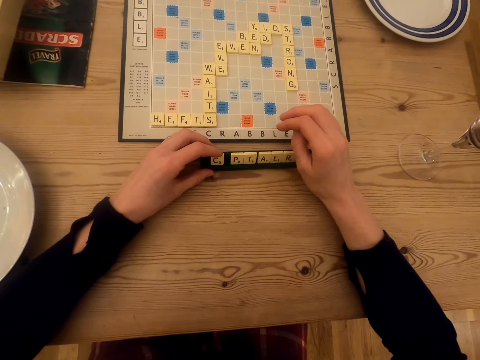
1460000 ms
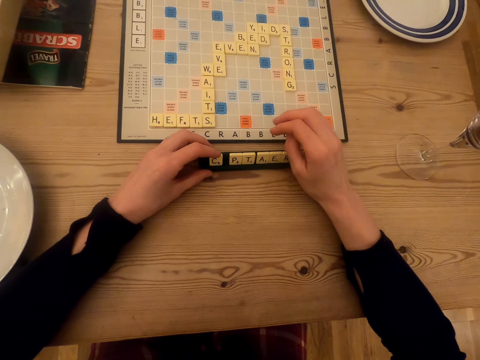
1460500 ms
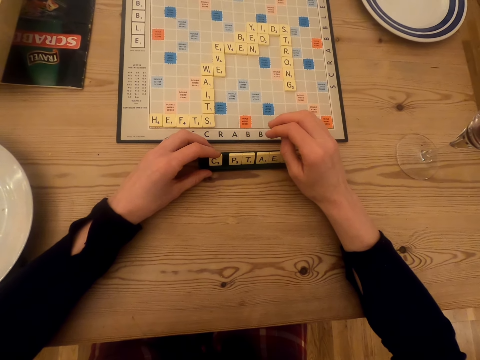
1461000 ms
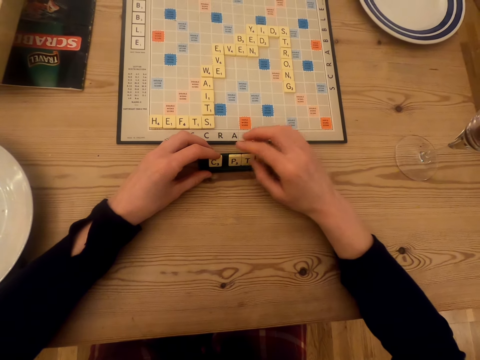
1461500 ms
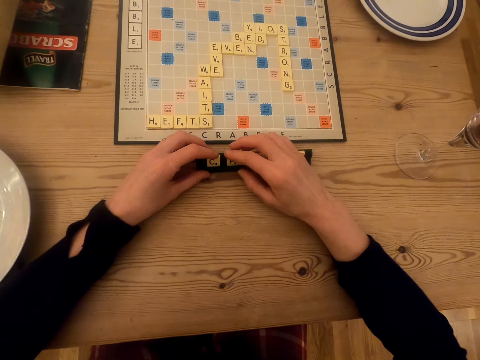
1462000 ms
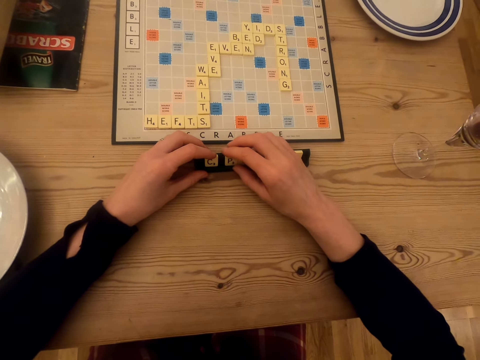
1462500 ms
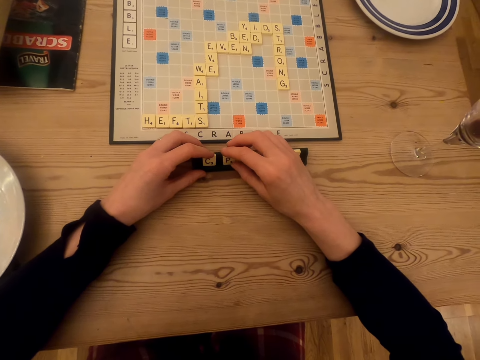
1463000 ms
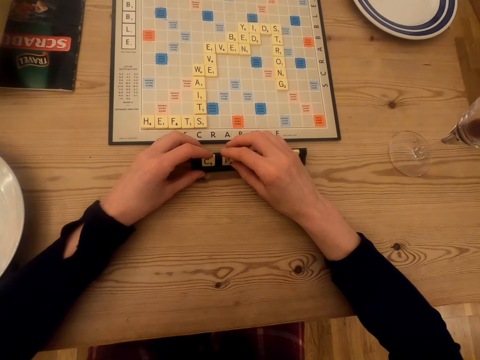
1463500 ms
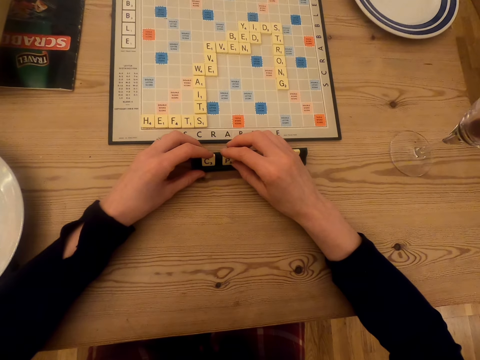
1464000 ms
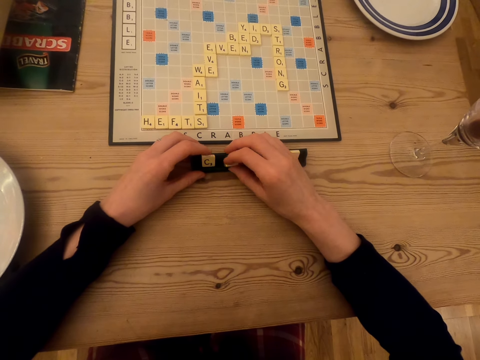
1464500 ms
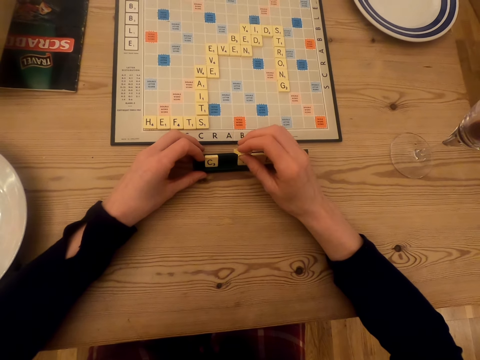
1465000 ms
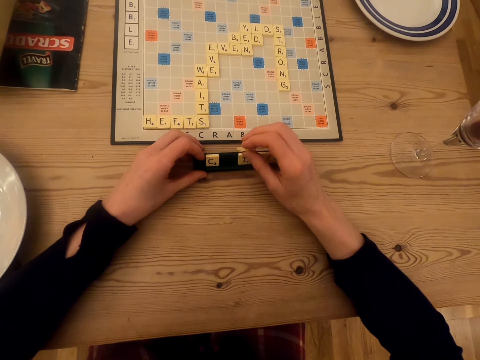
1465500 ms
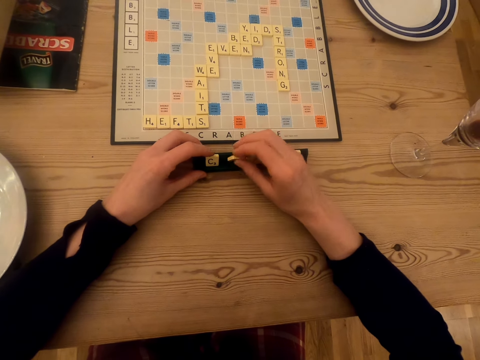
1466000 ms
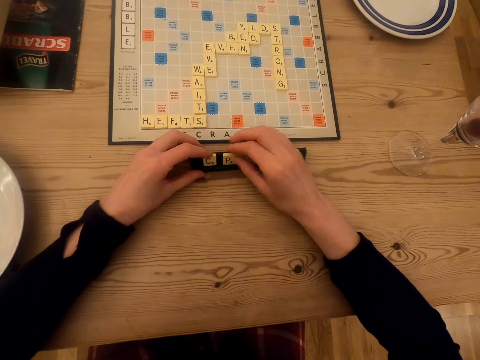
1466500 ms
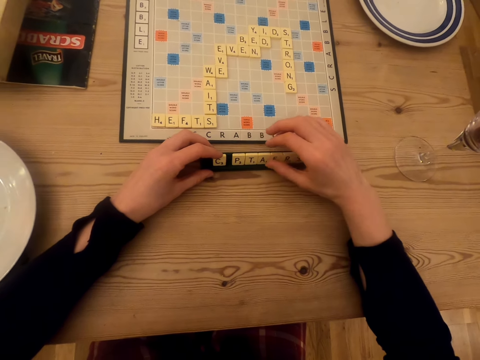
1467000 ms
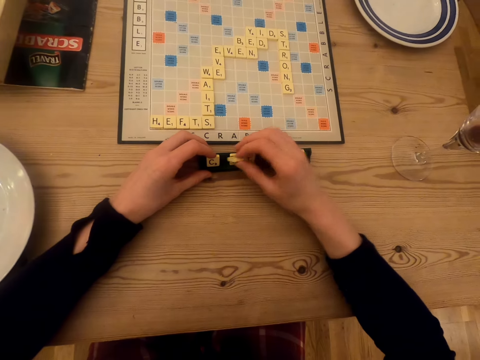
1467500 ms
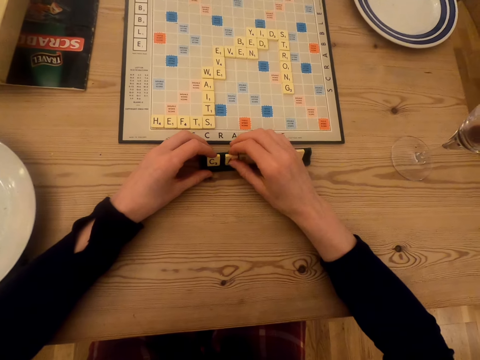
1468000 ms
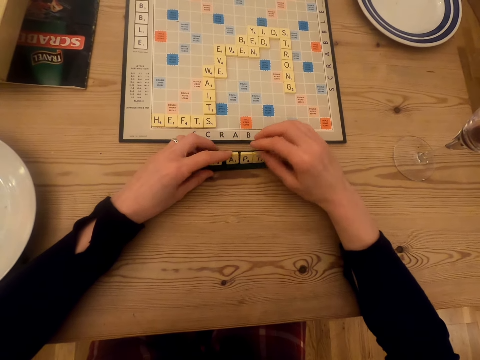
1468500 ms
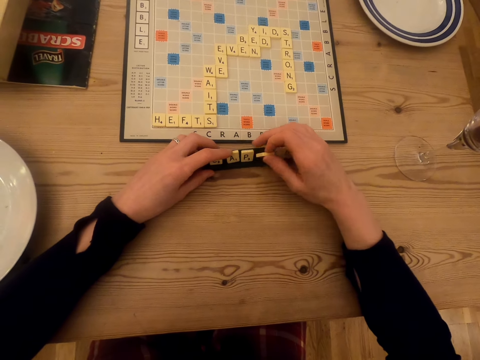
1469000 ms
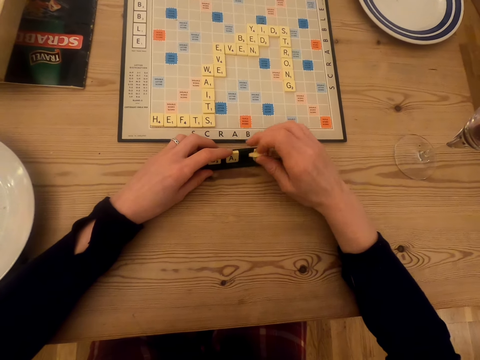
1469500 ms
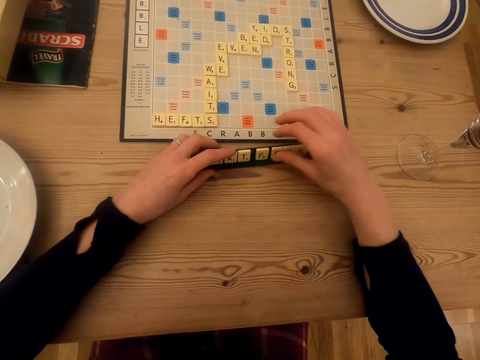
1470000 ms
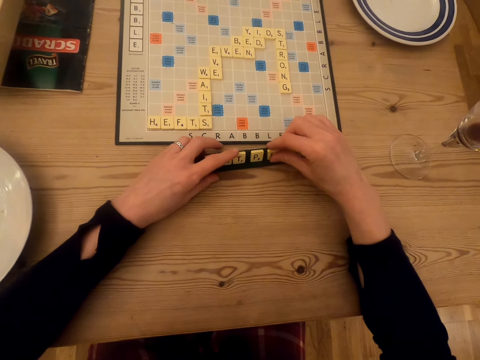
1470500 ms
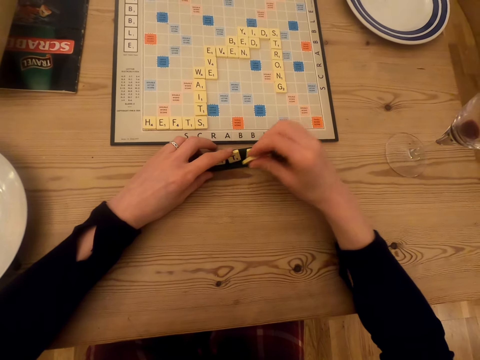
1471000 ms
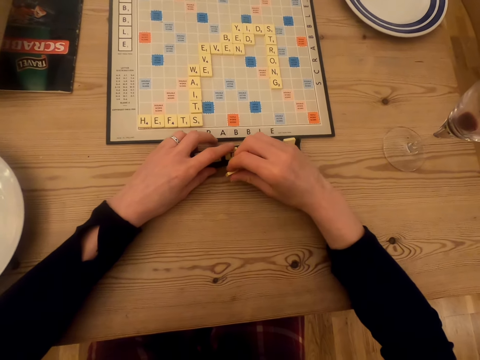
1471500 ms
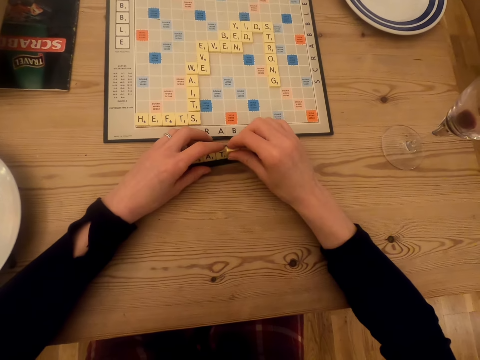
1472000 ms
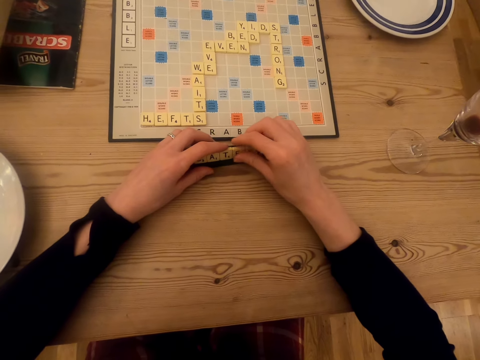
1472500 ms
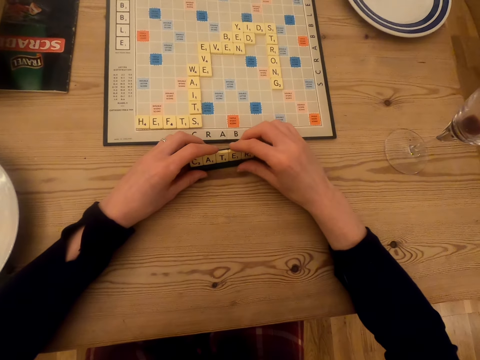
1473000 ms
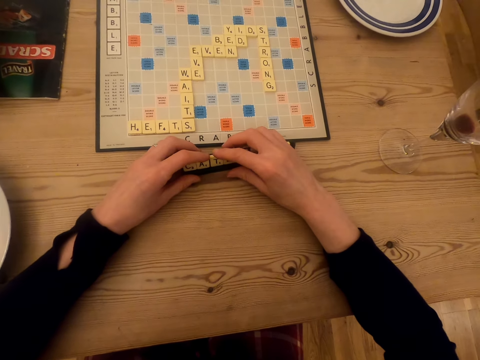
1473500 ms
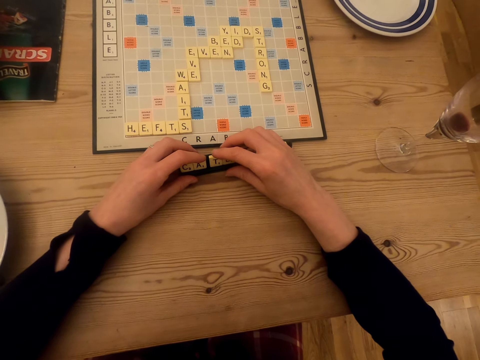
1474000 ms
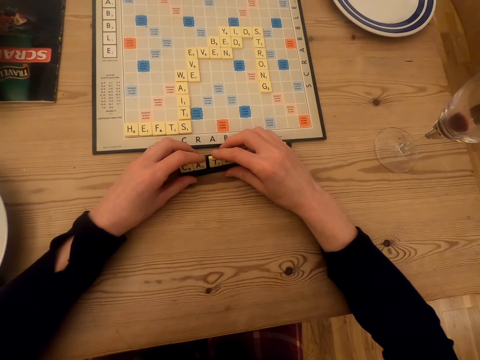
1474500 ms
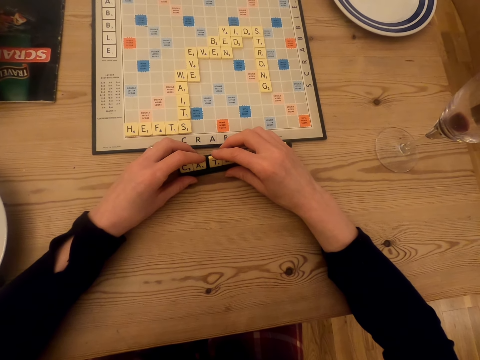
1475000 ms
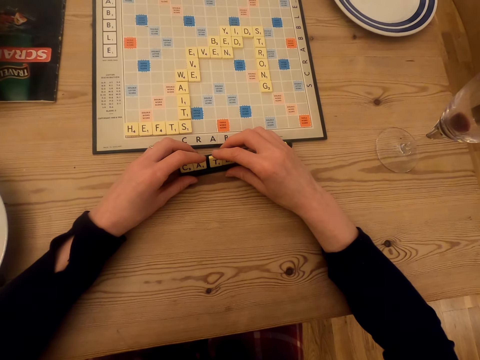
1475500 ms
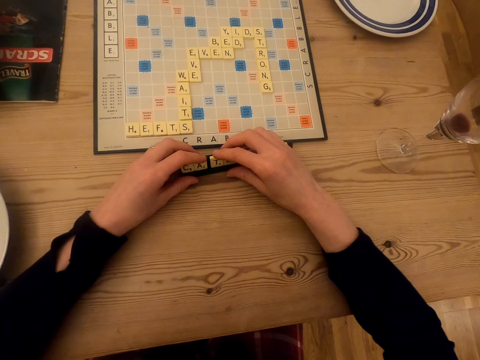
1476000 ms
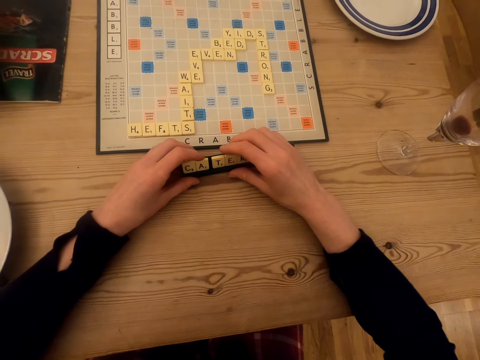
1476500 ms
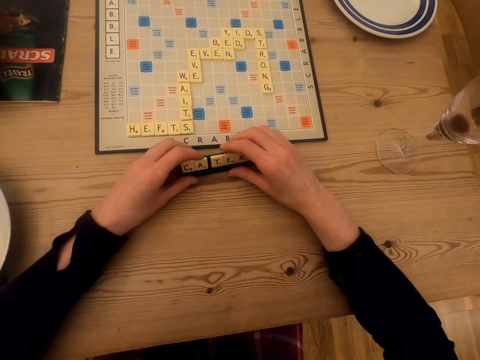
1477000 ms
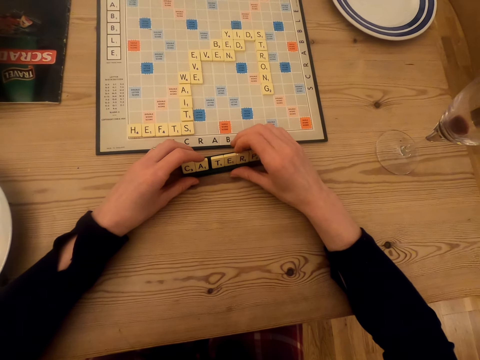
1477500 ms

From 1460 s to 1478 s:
The camera wearer picks up the scrabble tile. They stare at the scrabble tiles. They put the scrabble tile in the scrabble tile holder. They arrange the scrabble tiles. They pick up the letter tile and place the letter tile on the rack. They pick up the letter tile, drag the letter tile on the rack, and place the letter tile on the rack. They pick up the letter tile and place the letter tile on the rack. They stare at the scrabble tiles.

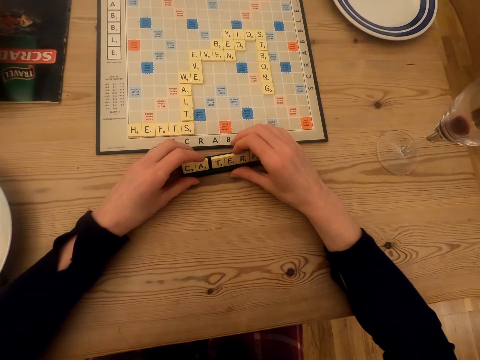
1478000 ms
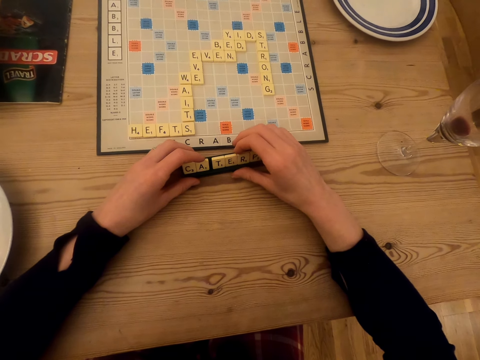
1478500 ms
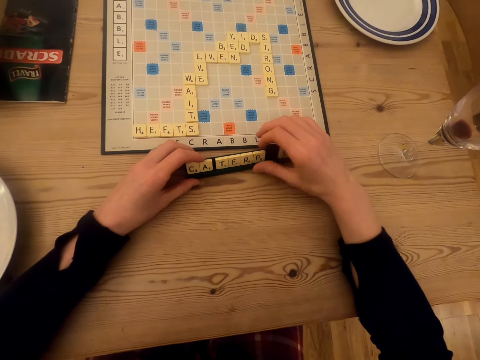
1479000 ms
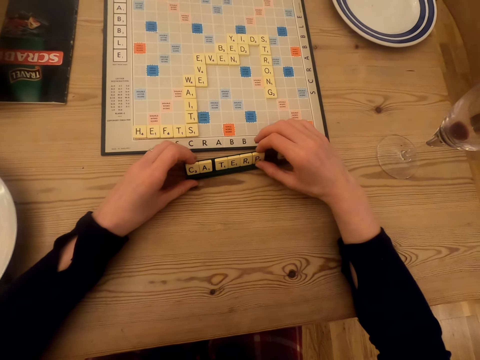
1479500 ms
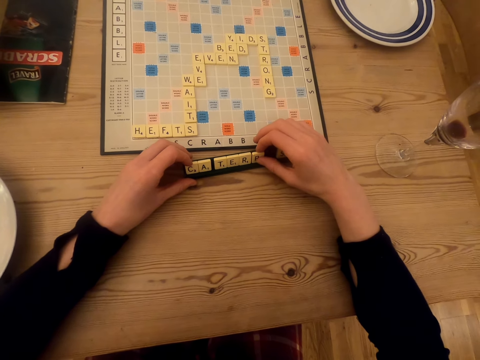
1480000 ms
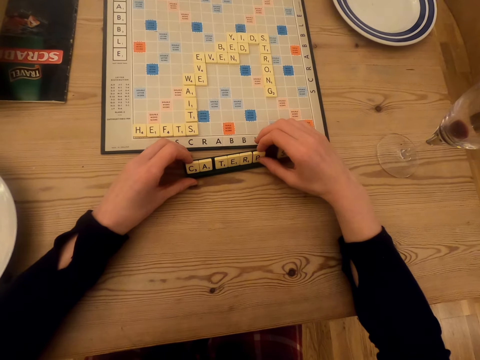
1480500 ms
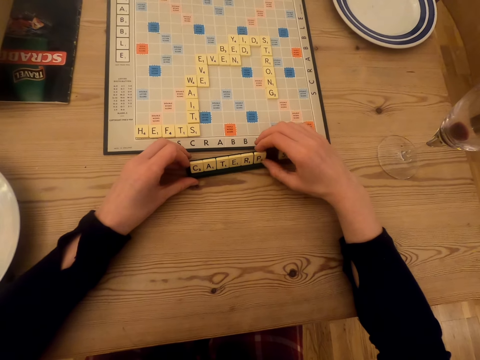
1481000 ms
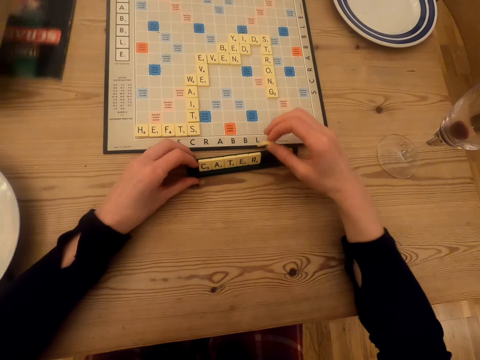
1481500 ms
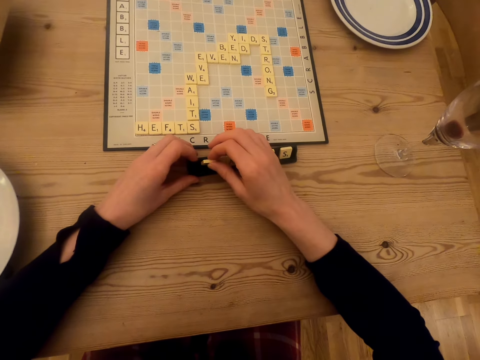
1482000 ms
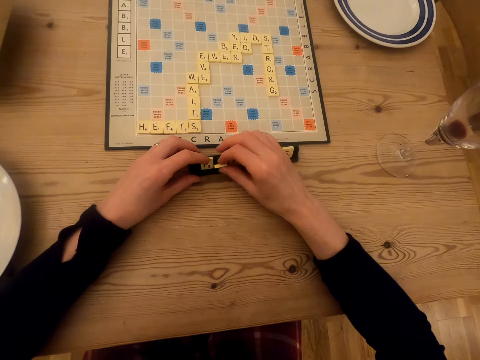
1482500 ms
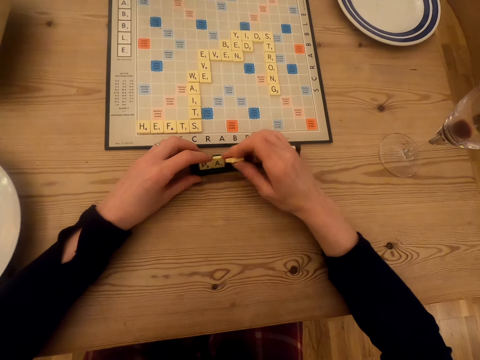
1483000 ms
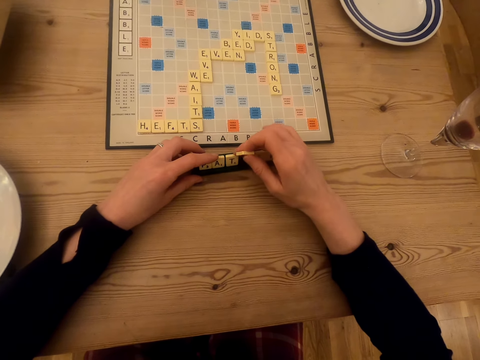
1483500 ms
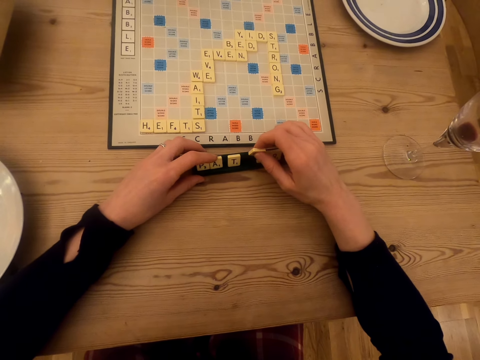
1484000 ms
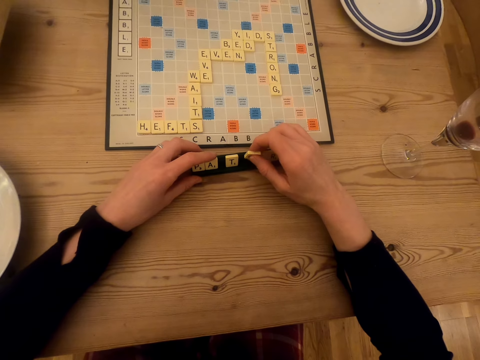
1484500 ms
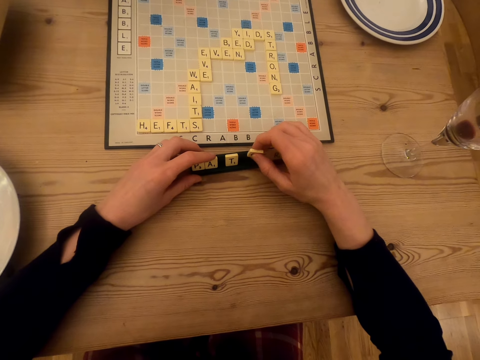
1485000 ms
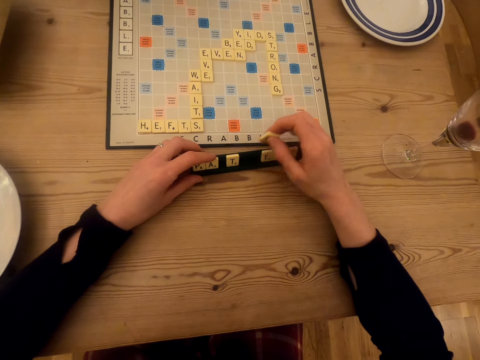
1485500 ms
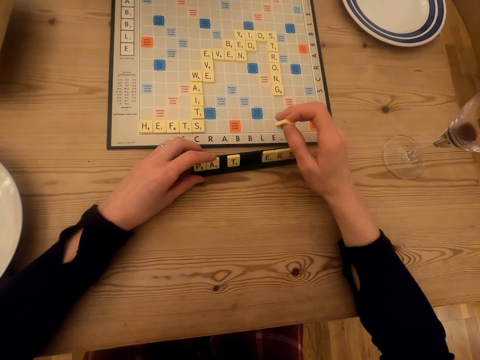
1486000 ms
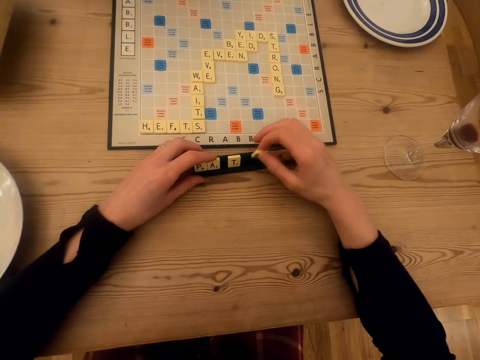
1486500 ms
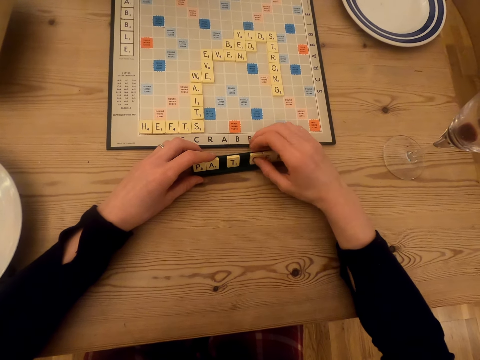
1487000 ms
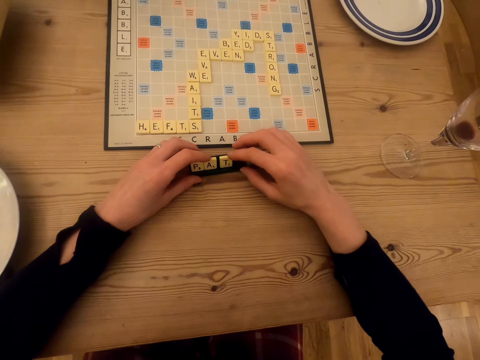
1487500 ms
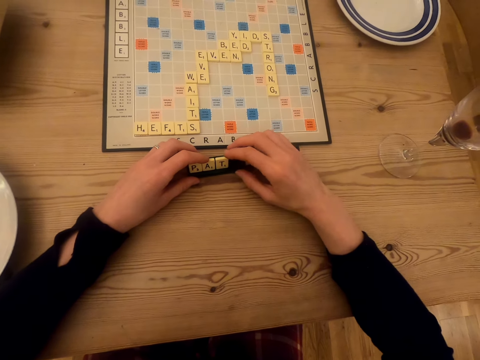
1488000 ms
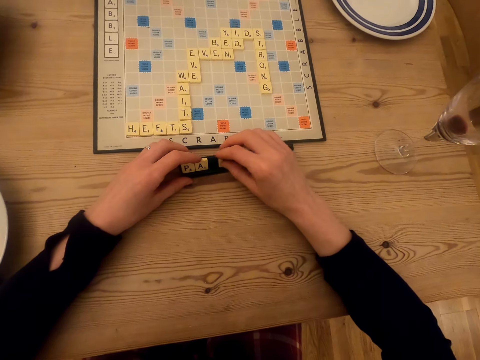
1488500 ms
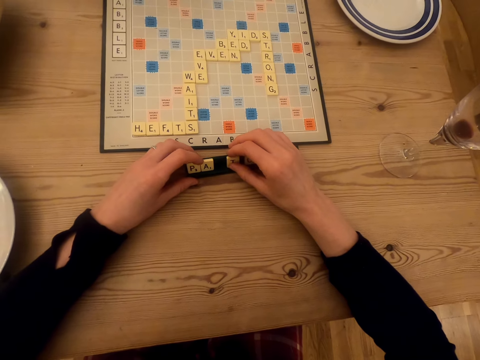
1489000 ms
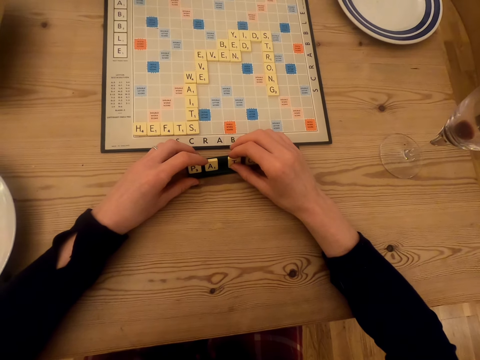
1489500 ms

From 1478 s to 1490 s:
The camera wearer picks the letter tile. They arrange the scrabble tiles. A man picks the booklet manual. The camera wearer places the letter tile on the rack, picks the letter tile, and drags the letter tile on the rack. They stare at the scrabble tiles. They place the letter tile on the rack and drag the letter tile on the rack.
